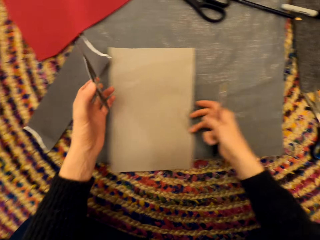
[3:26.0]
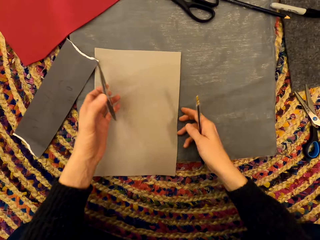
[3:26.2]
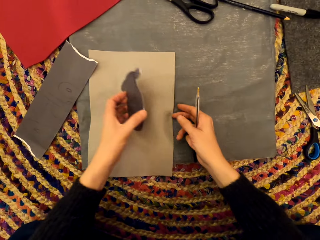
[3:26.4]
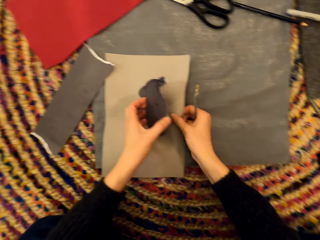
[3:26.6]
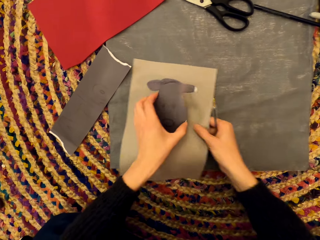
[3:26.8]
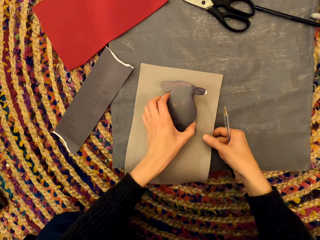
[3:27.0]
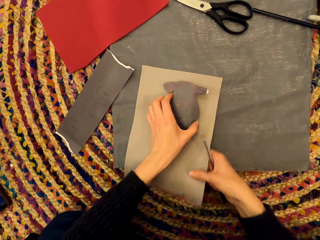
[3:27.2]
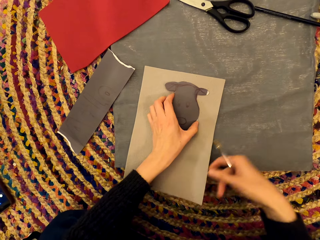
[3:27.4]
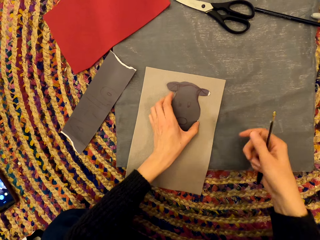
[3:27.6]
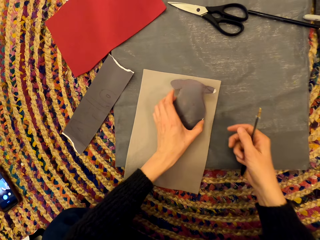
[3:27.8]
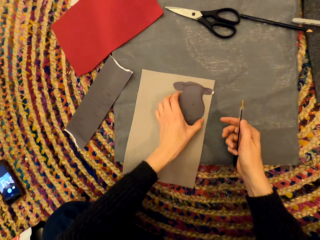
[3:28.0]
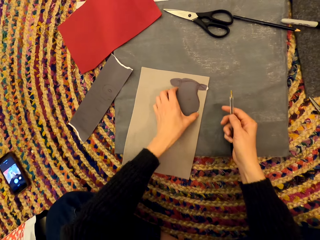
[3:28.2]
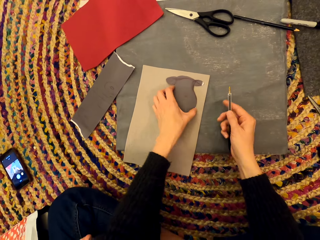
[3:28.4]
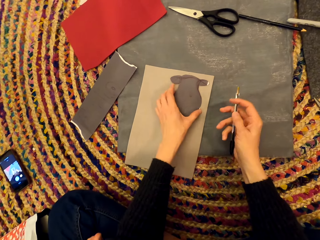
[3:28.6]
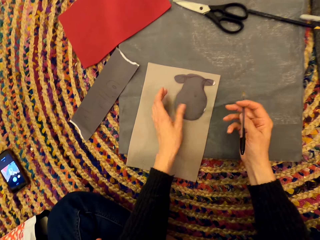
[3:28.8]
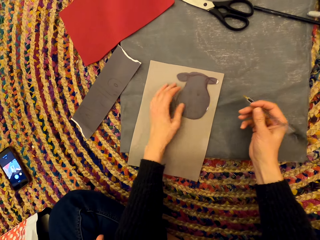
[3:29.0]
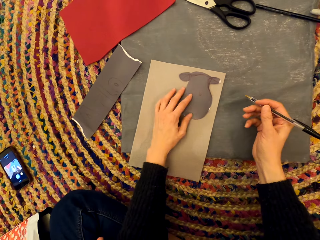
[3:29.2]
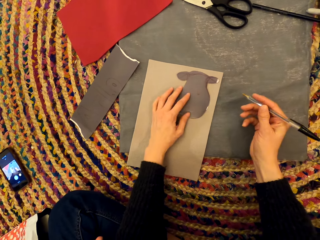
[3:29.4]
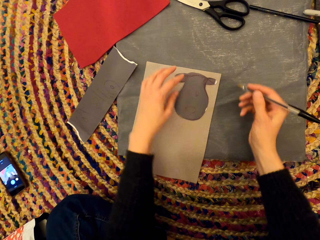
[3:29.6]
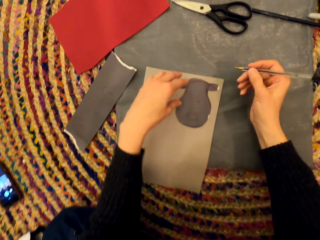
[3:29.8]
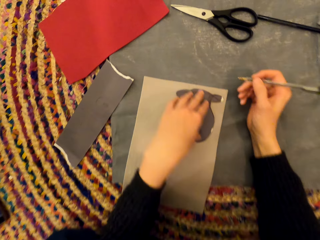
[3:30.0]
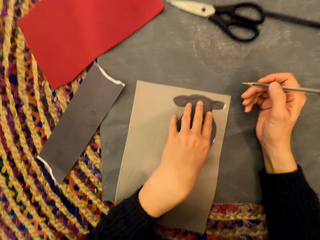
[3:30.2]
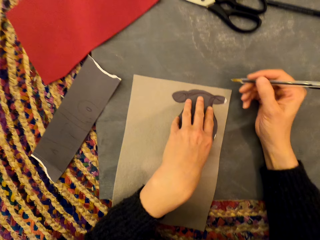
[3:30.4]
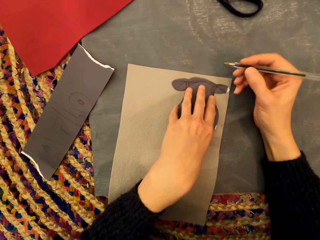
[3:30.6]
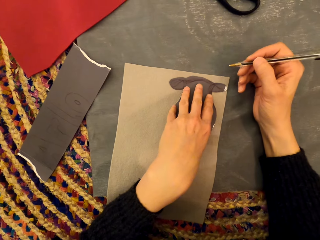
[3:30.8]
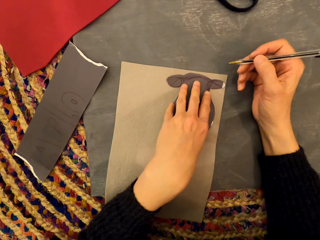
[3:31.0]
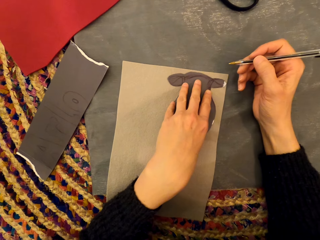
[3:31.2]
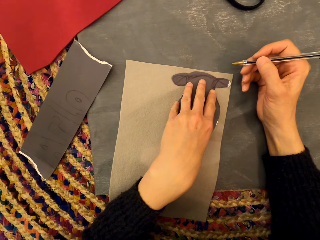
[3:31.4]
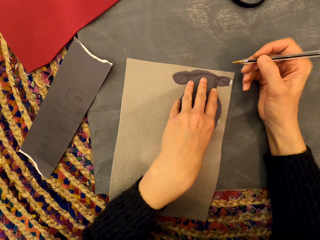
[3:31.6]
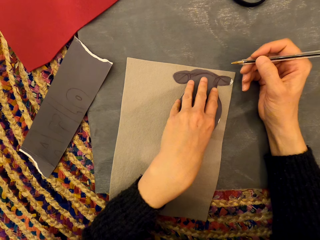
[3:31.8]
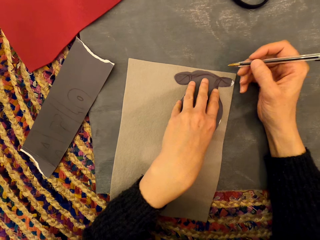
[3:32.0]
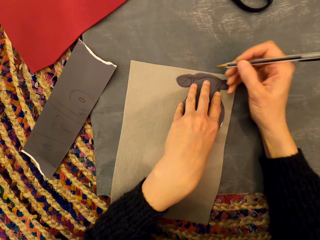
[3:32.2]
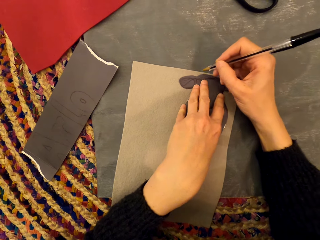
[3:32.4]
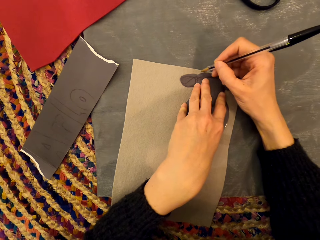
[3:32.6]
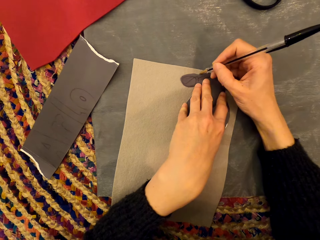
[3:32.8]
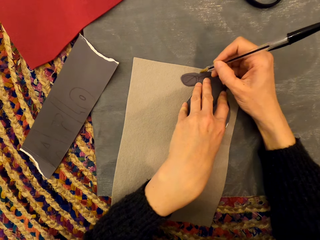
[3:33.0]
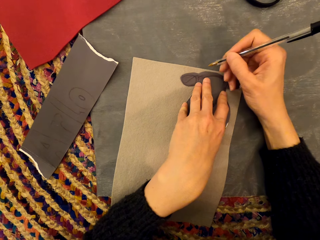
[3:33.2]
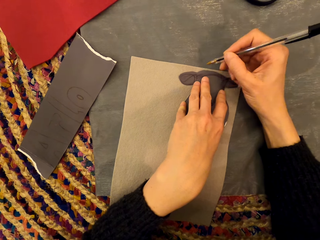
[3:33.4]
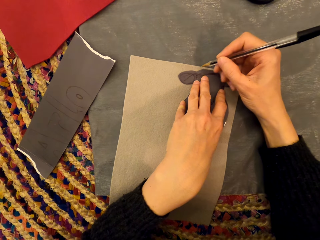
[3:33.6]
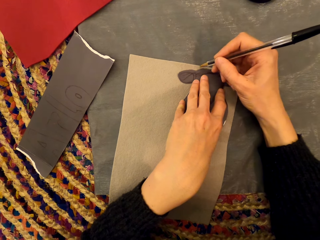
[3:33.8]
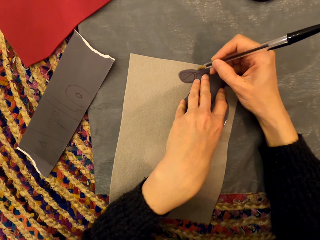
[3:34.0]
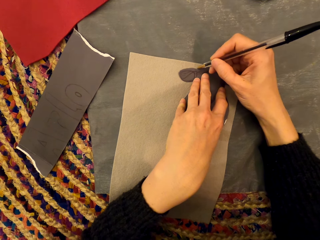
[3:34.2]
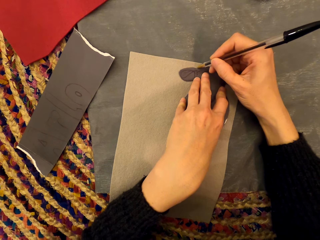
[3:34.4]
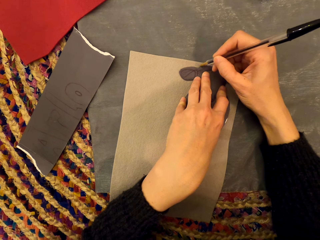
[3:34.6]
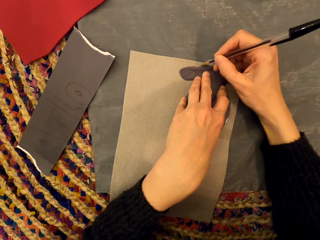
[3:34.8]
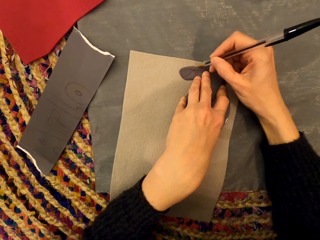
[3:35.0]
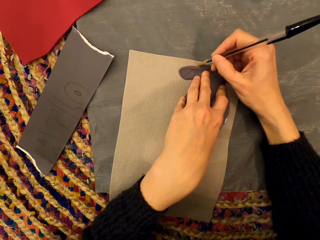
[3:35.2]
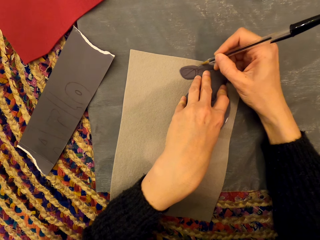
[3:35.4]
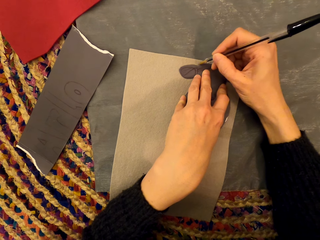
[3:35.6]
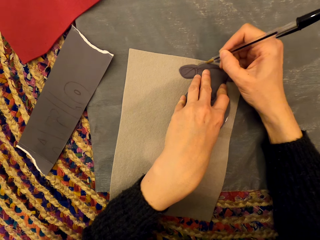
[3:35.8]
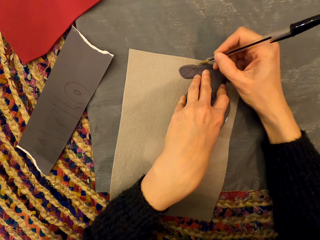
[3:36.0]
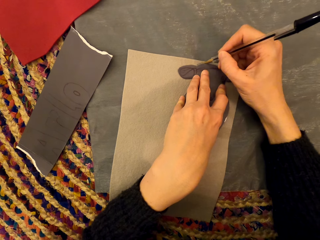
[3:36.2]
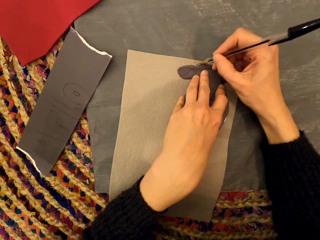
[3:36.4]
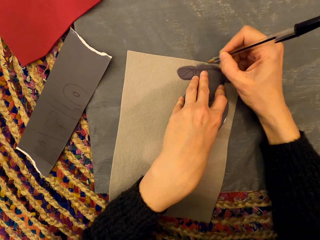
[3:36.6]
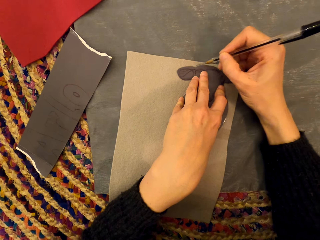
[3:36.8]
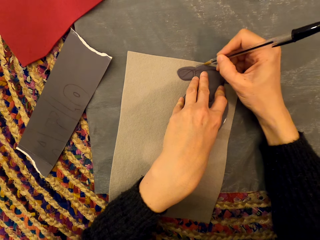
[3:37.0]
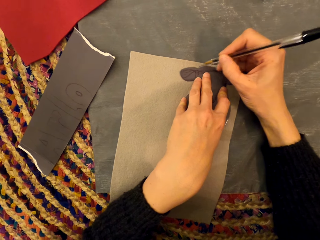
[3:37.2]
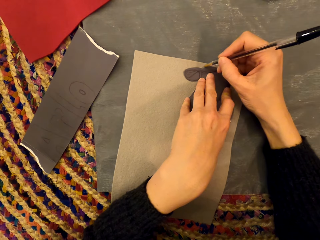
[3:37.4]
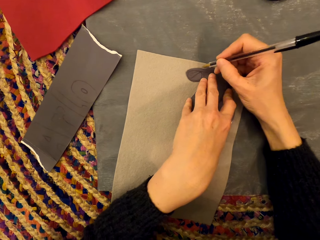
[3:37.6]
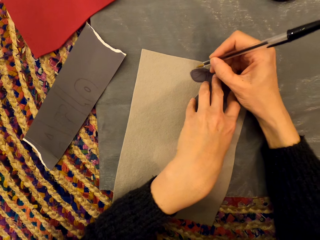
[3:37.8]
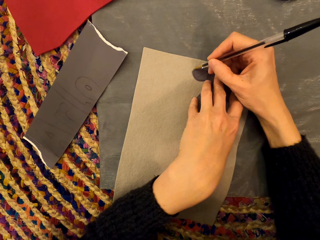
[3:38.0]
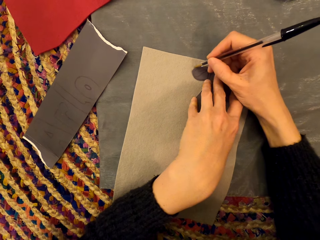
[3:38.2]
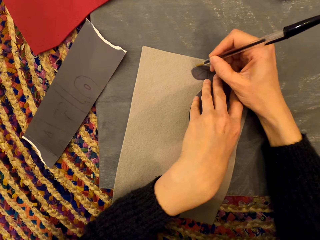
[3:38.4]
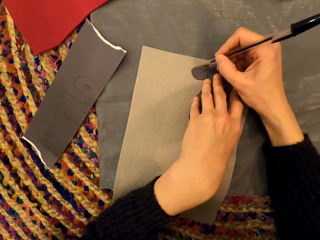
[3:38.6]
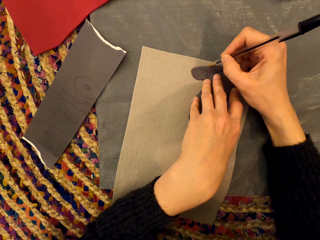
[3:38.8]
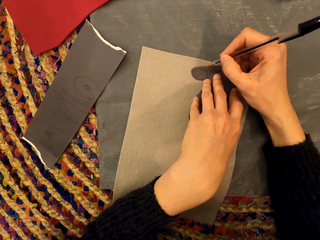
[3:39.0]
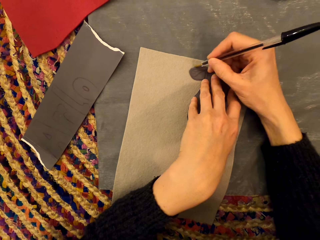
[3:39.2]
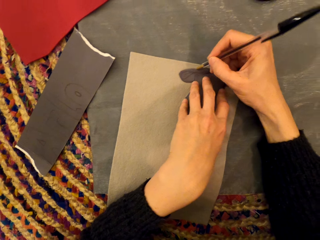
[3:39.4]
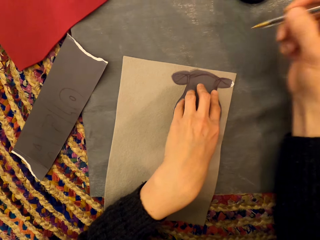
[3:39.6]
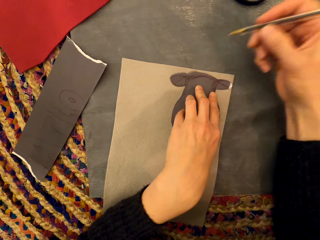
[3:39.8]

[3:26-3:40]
The camera wearer moves the scissors. They pick up the paper. They adjust the paper. They draw on the paper.

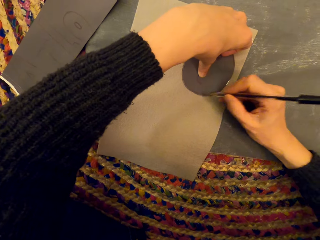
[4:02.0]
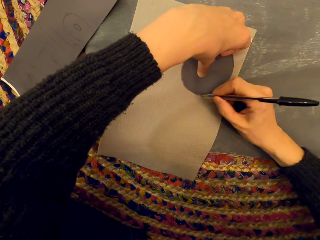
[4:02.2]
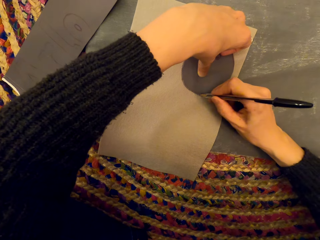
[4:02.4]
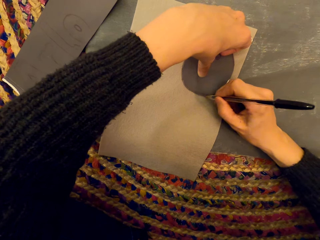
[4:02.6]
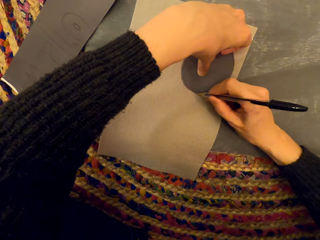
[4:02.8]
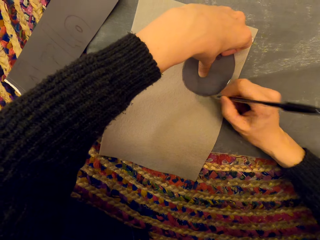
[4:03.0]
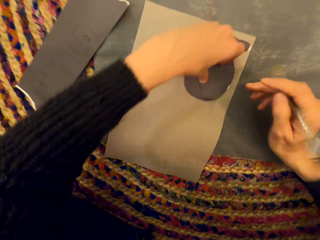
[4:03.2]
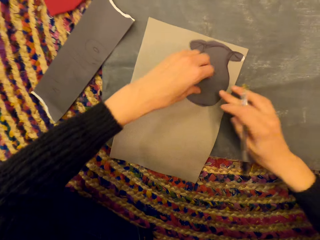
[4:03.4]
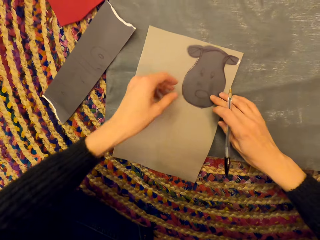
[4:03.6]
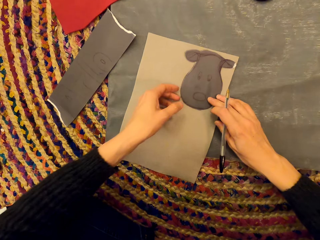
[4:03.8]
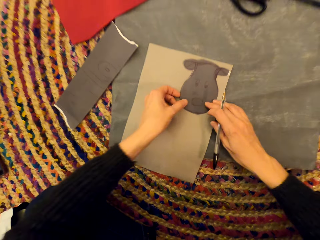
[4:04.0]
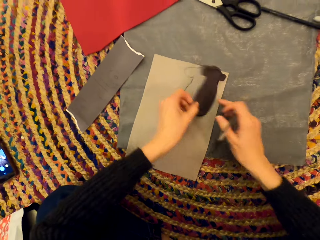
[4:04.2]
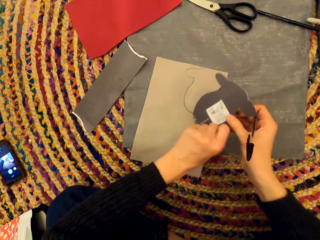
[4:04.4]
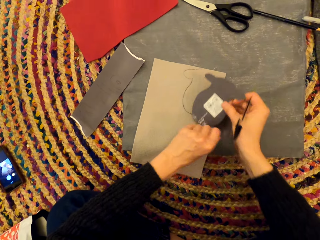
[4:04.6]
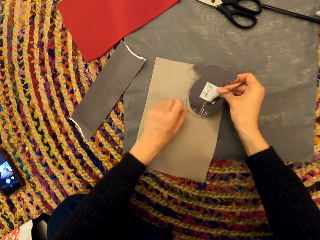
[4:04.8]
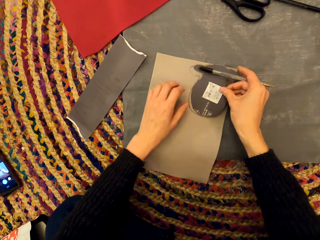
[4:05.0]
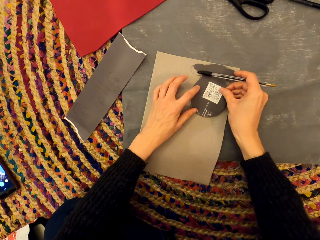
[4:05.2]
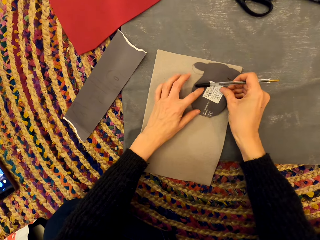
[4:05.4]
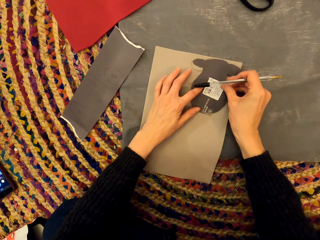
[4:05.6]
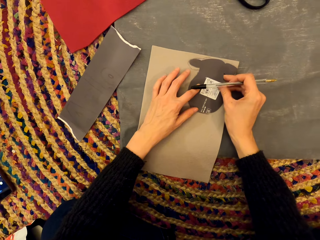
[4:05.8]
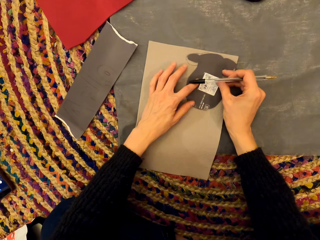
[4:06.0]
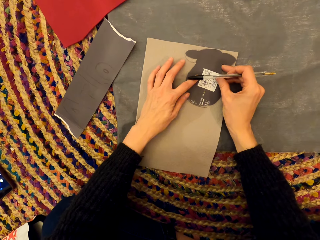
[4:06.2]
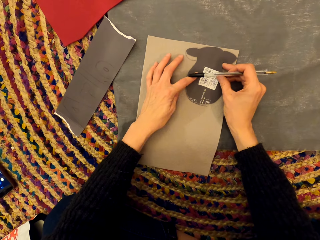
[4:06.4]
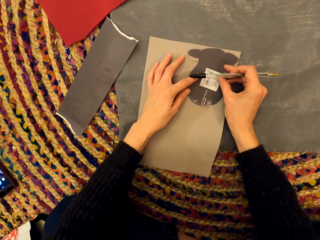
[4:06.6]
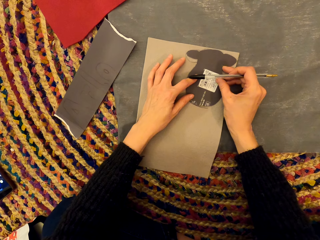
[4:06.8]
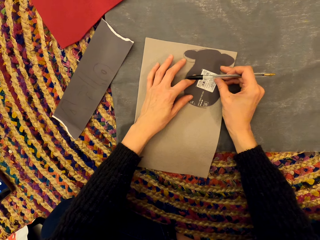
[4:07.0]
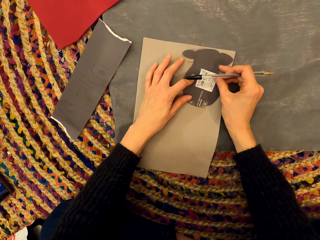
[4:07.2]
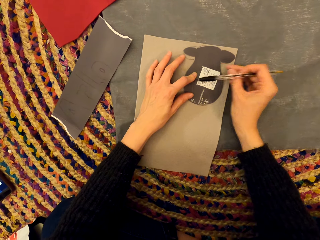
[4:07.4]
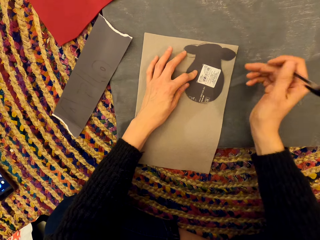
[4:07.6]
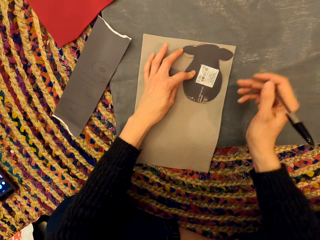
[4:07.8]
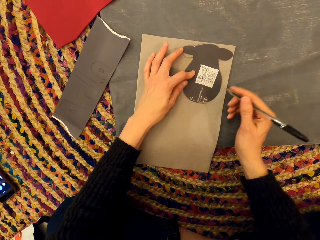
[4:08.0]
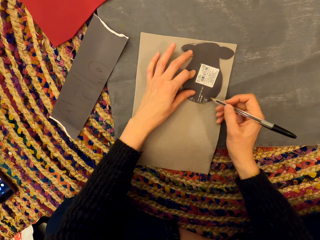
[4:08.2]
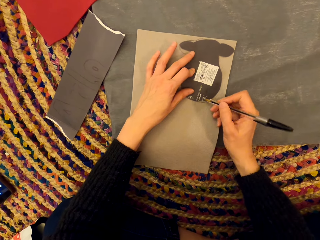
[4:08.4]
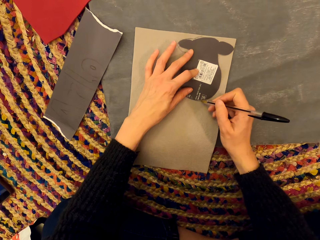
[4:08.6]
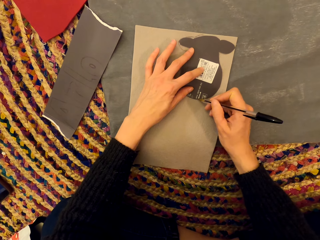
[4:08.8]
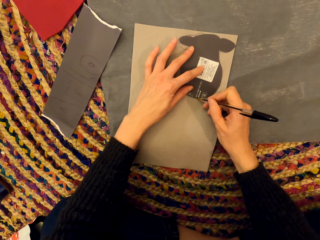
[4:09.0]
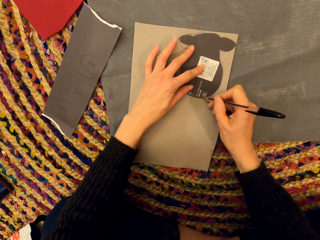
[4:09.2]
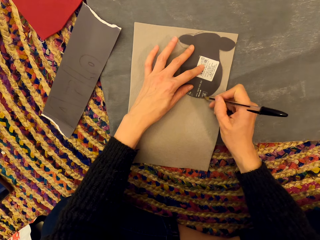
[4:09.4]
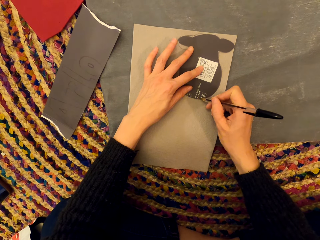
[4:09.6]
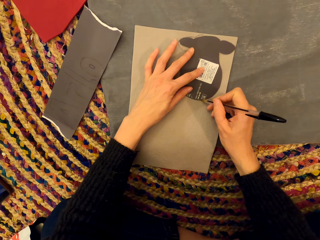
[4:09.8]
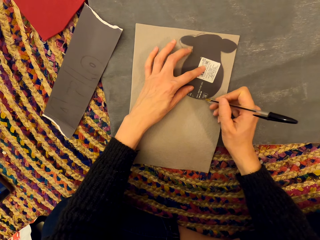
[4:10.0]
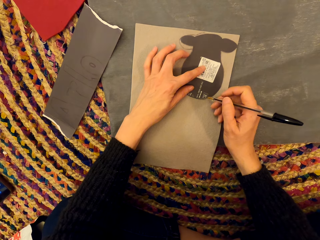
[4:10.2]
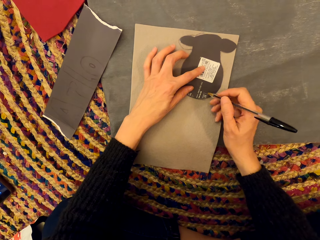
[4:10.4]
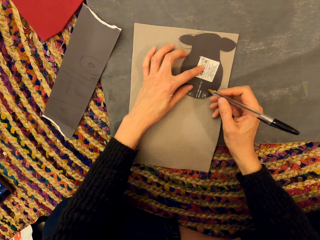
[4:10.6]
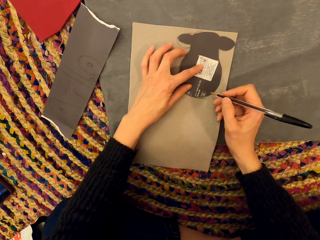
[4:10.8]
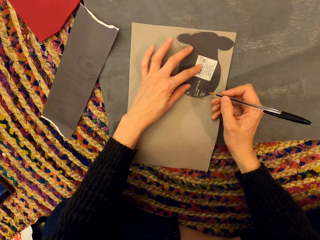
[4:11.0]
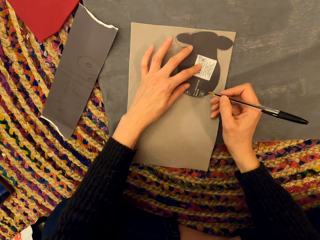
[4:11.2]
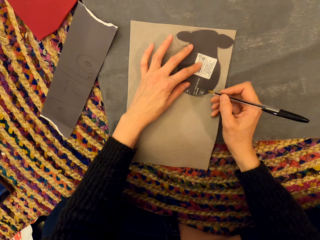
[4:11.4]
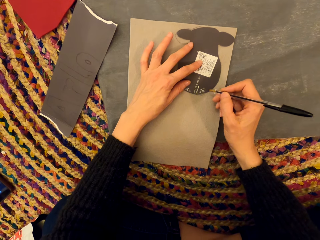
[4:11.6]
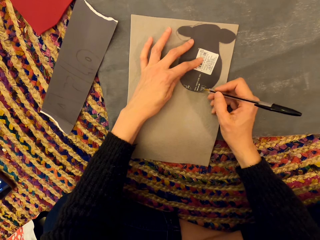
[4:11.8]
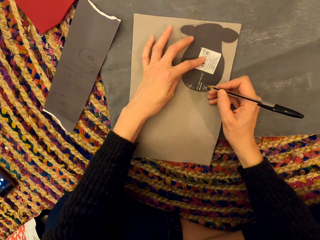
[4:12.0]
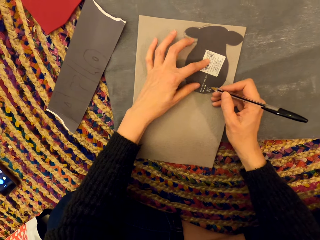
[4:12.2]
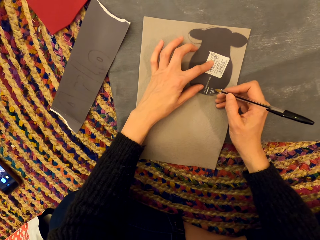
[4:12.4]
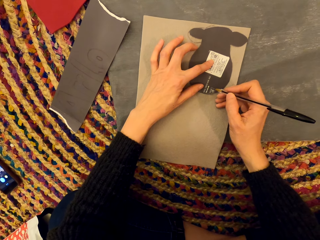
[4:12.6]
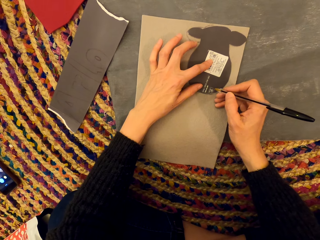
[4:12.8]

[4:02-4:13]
The camera wearer turns the art. They draw on the paper.
